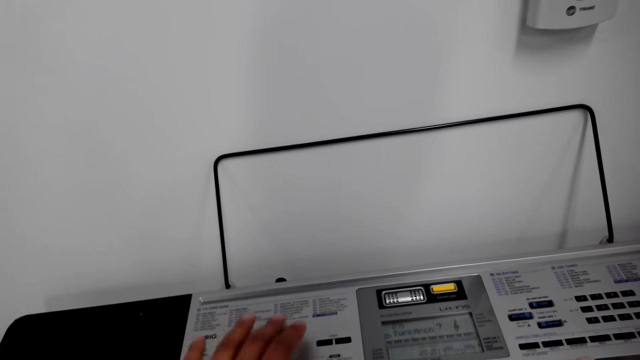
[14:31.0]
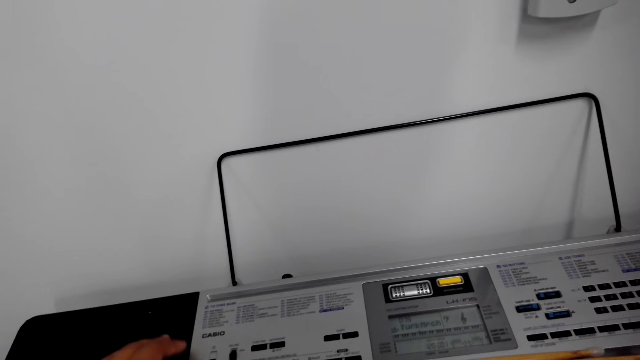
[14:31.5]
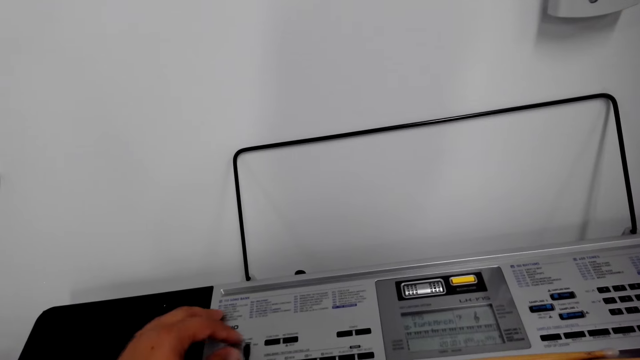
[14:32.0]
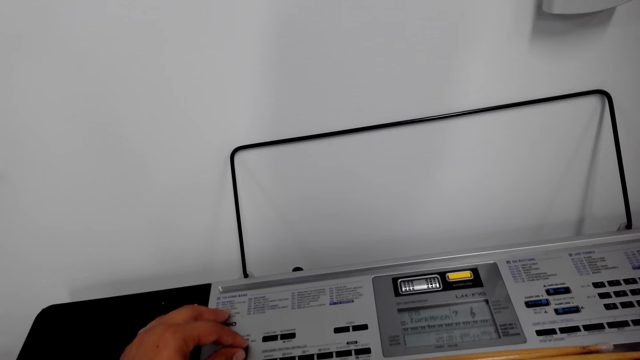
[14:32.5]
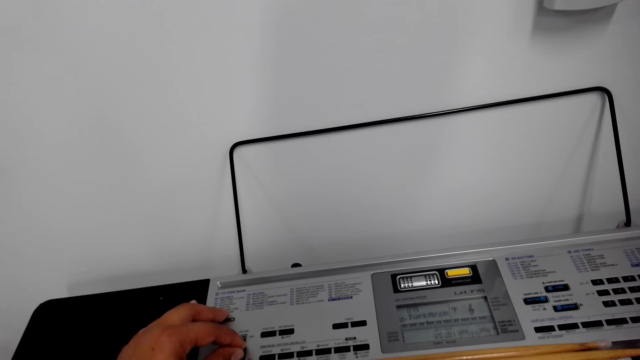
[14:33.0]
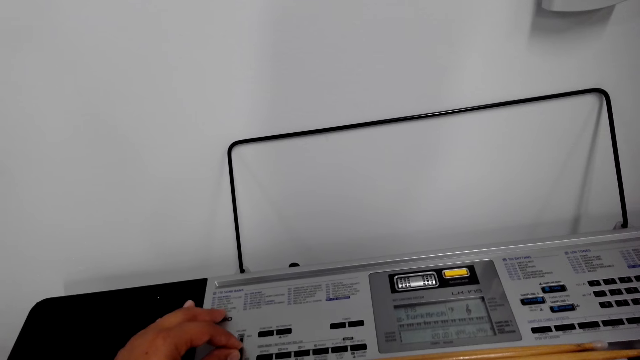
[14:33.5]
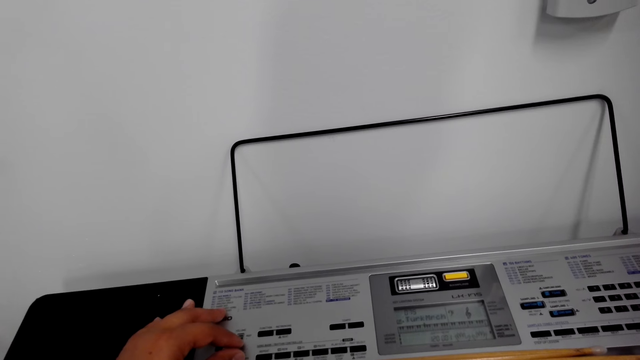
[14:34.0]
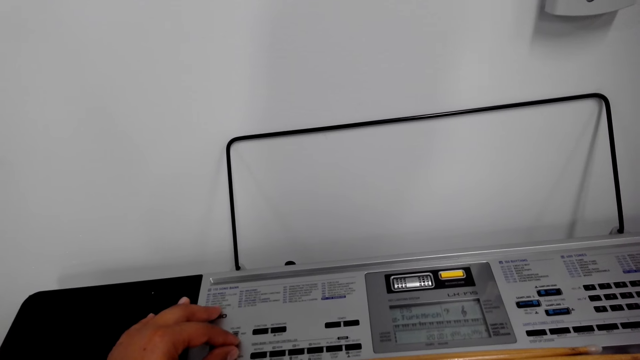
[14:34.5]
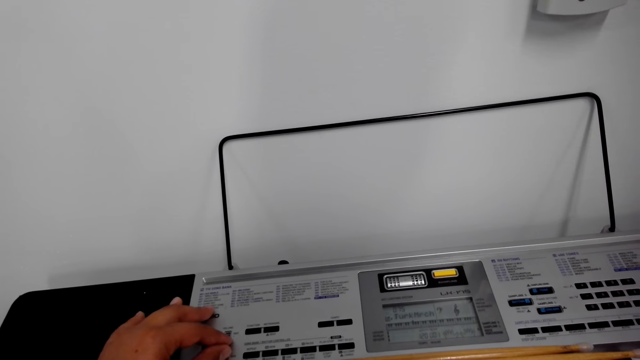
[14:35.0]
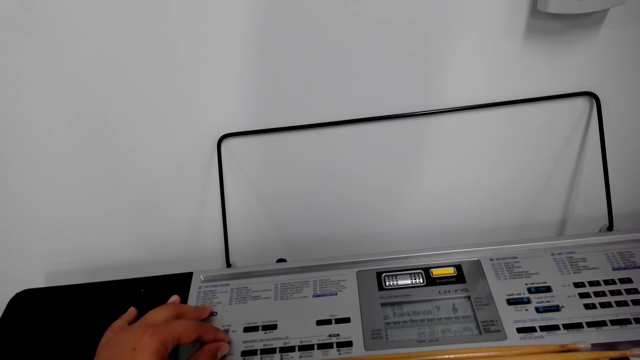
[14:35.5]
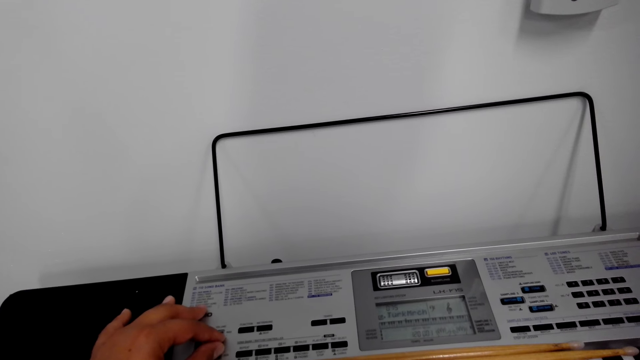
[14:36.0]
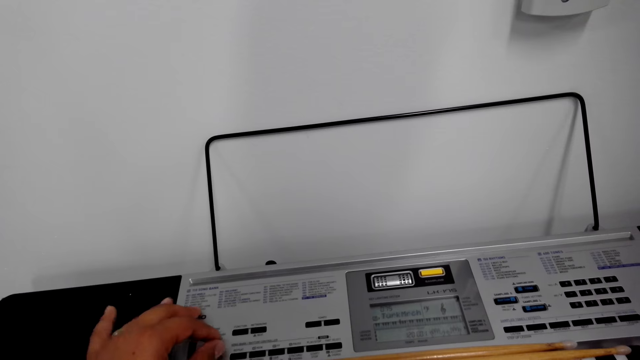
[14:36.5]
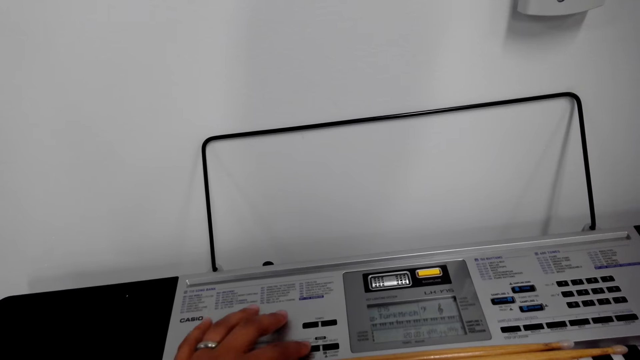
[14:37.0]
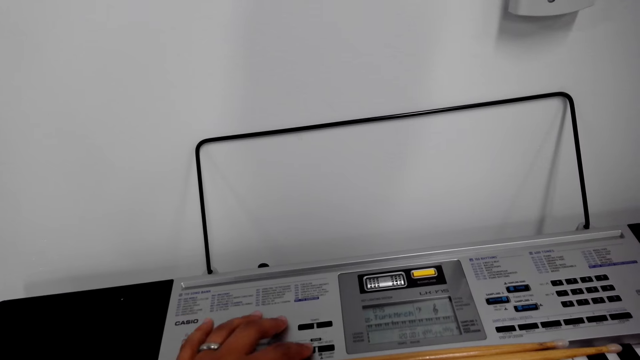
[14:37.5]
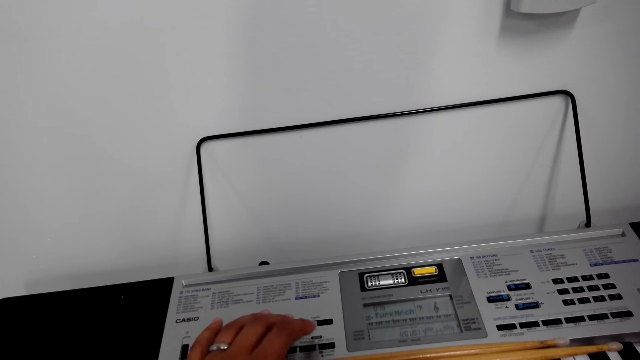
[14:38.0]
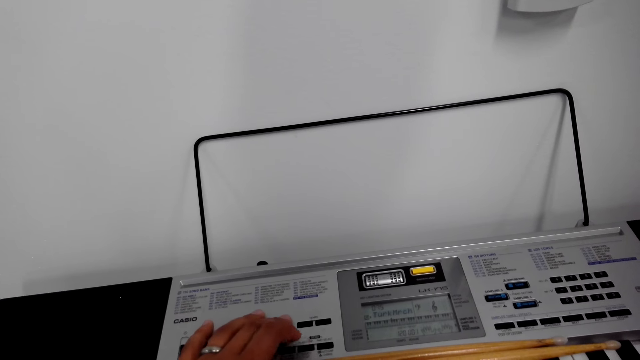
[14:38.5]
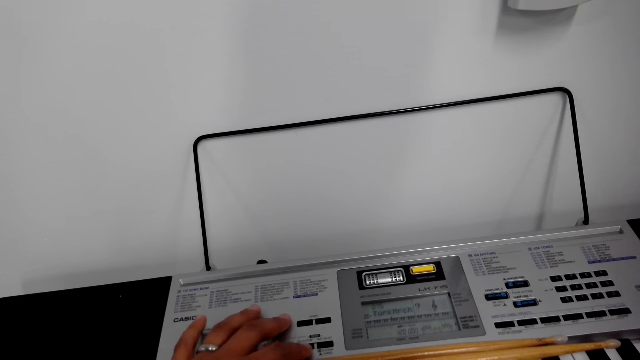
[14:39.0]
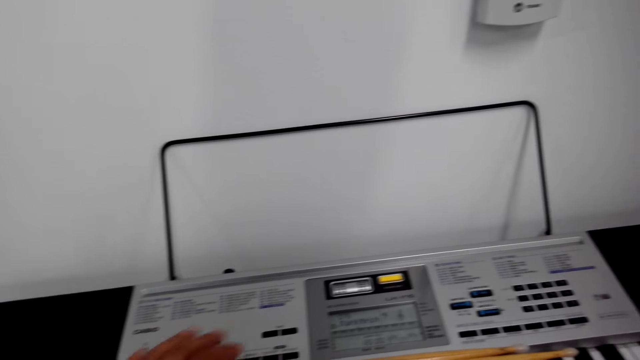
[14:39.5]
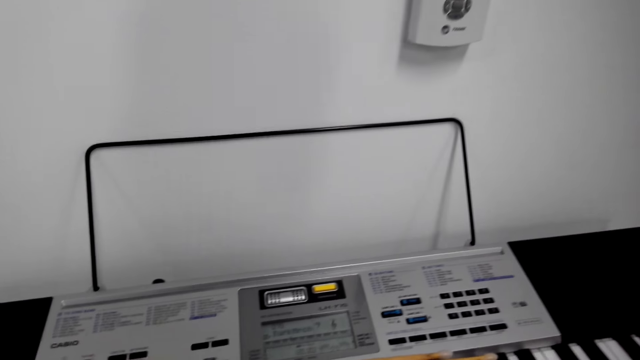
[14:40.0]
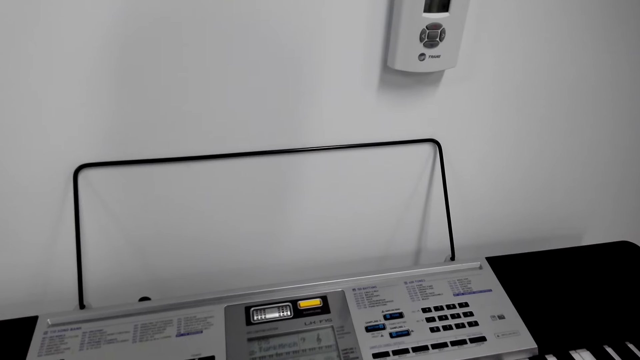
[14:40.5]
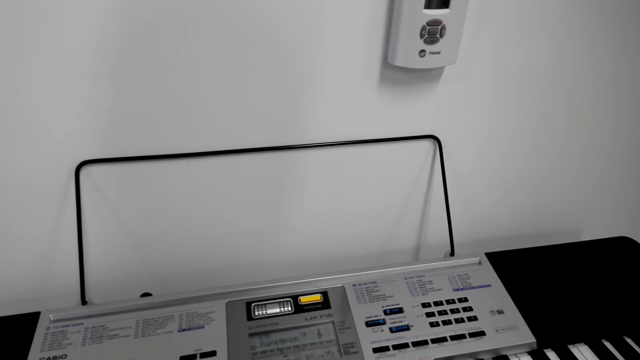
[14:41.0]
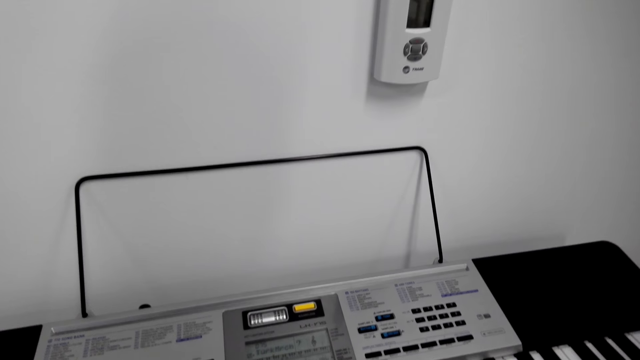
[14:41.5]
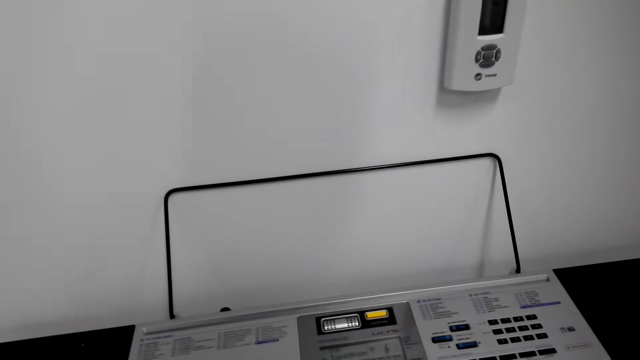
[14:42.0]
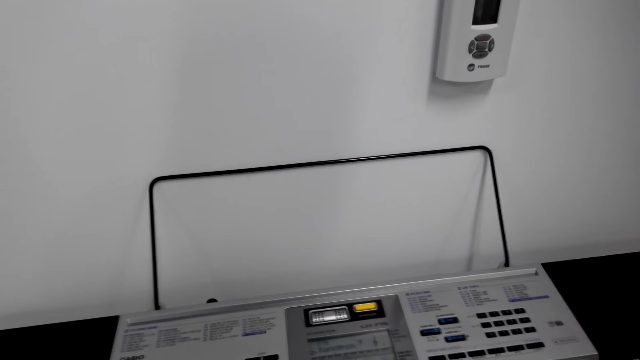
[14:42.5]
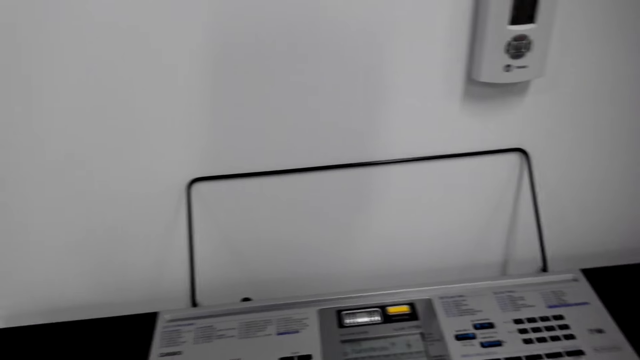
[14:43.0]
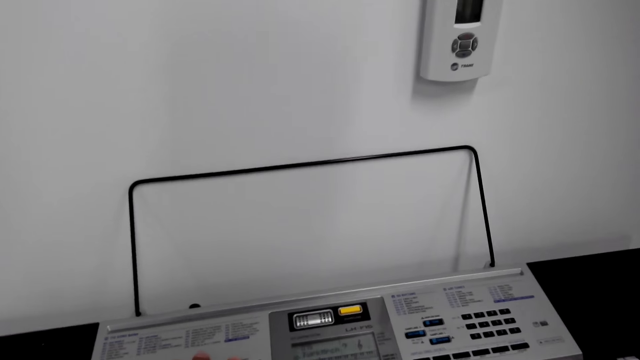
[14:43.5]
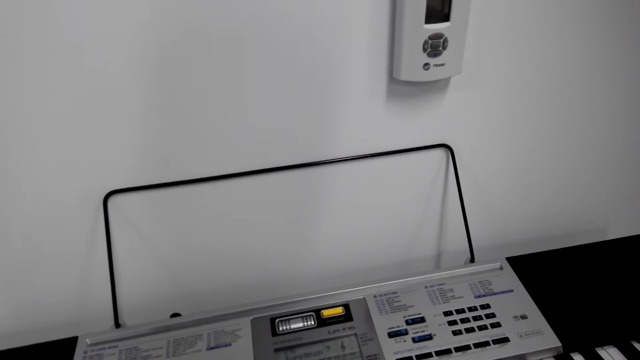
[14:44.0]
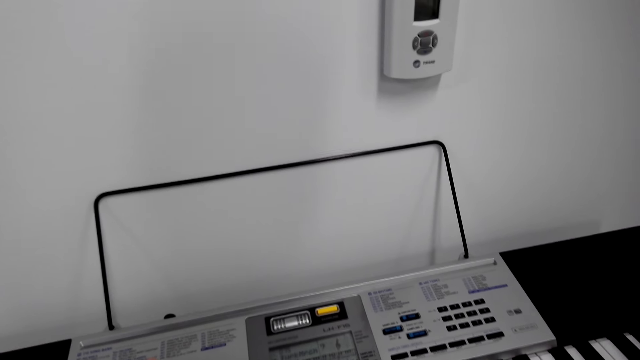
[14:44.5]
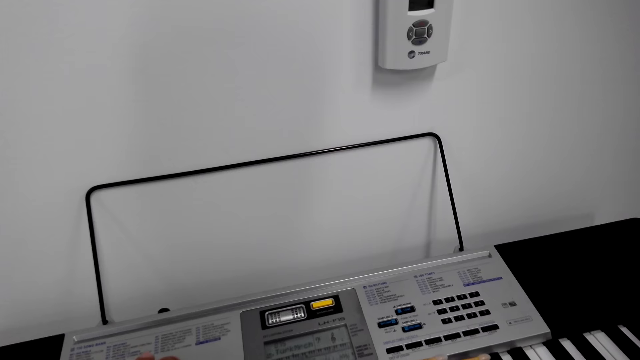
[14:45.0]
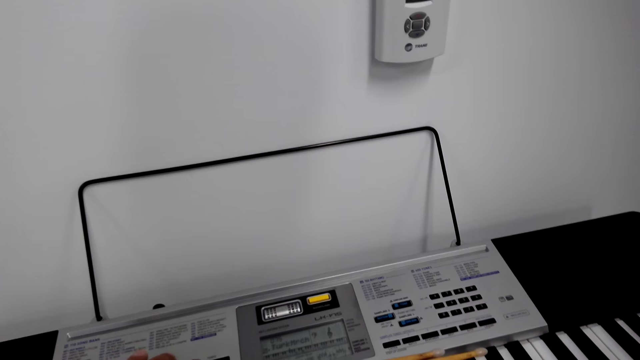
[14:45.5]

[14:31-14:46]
The camera wearer touches a piano. They use the piano. They play the piano.

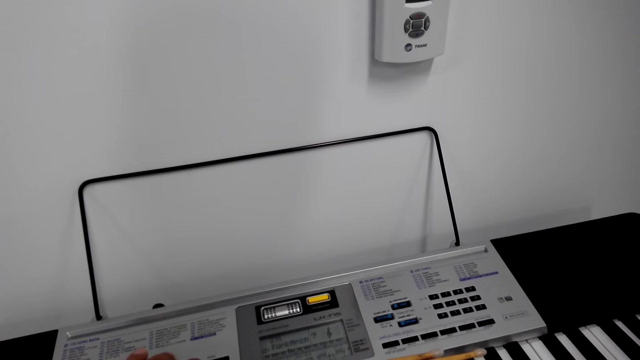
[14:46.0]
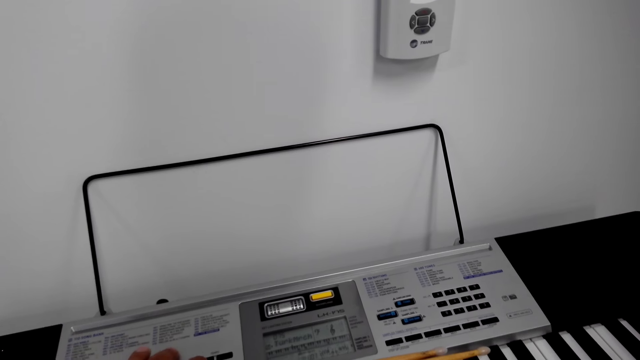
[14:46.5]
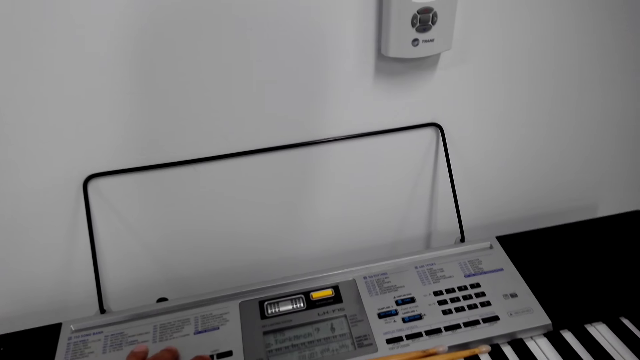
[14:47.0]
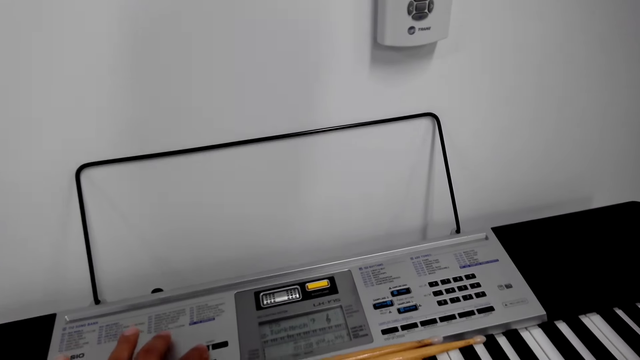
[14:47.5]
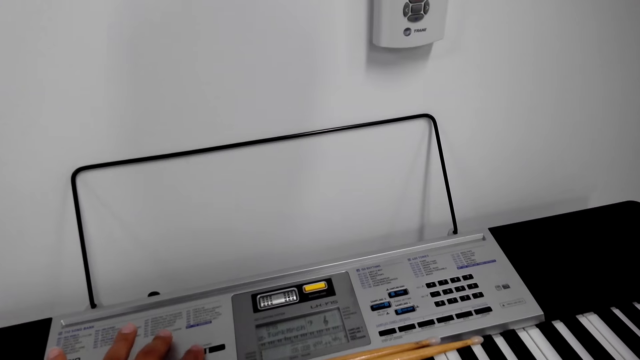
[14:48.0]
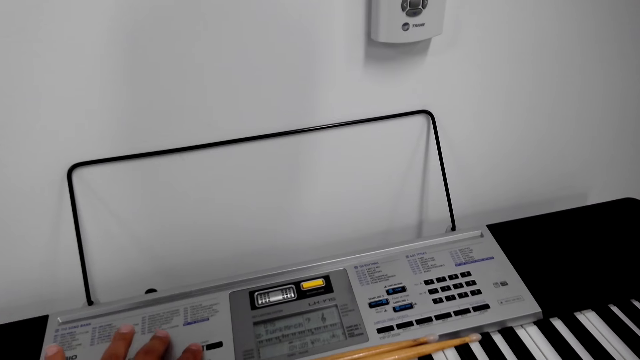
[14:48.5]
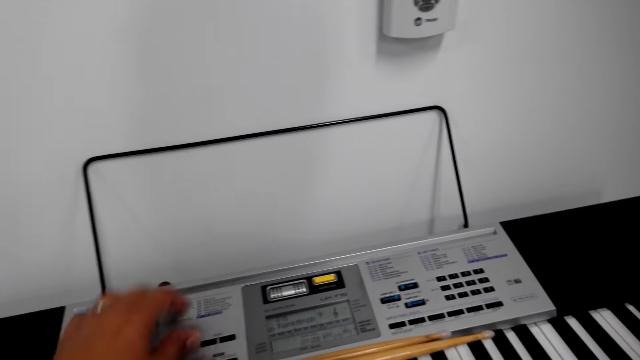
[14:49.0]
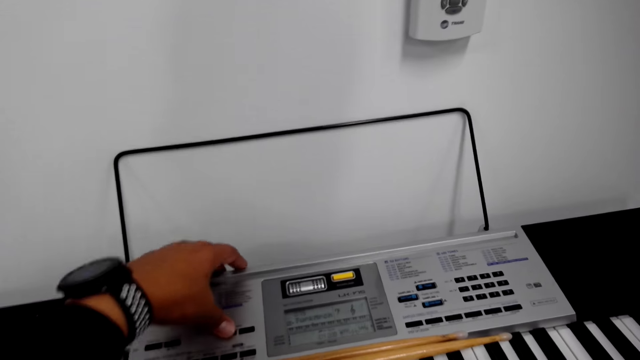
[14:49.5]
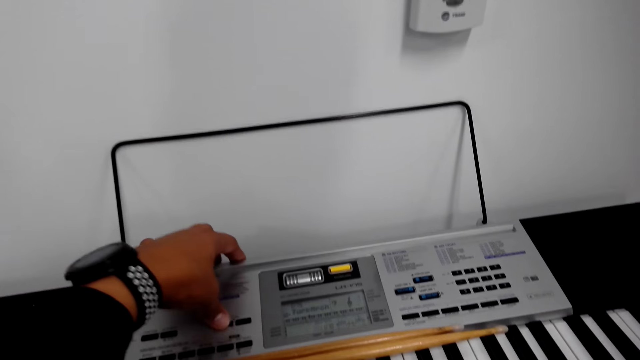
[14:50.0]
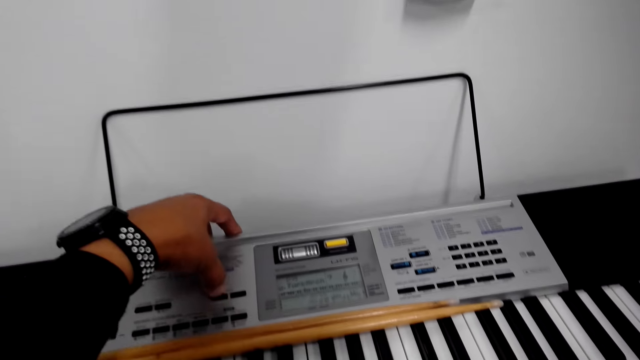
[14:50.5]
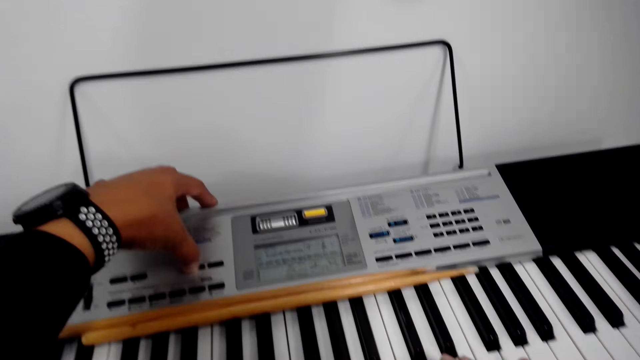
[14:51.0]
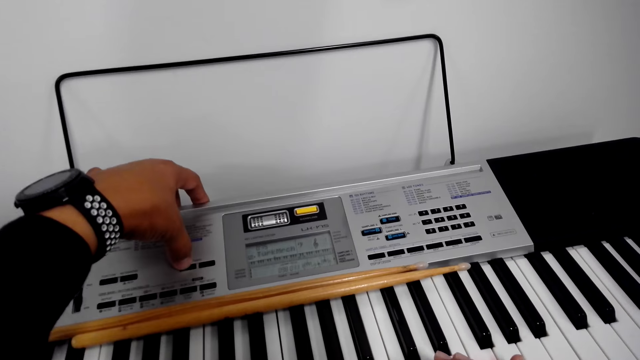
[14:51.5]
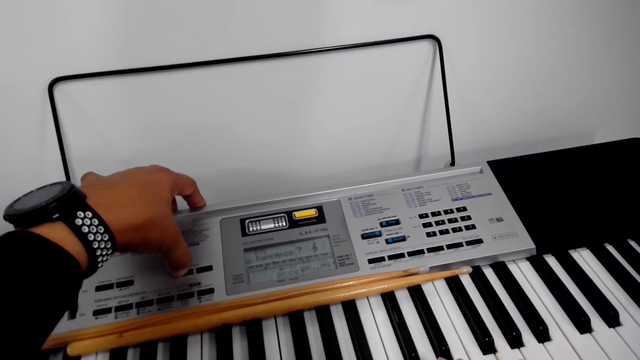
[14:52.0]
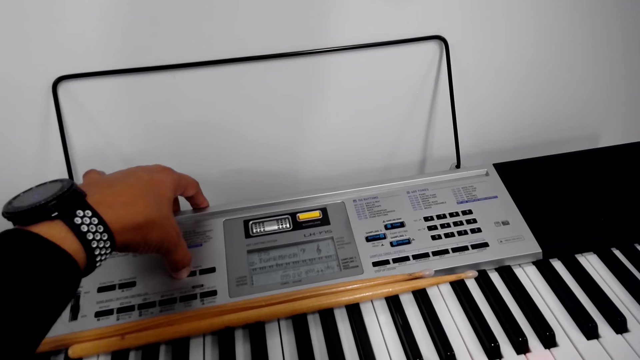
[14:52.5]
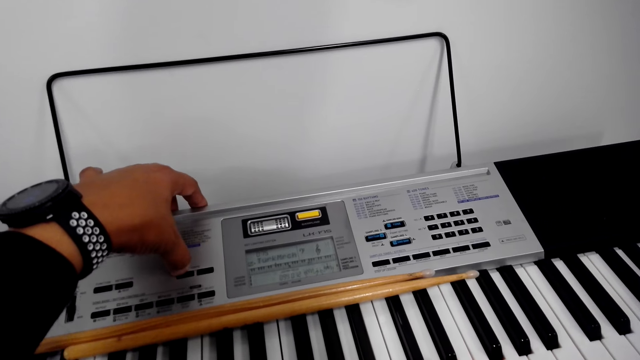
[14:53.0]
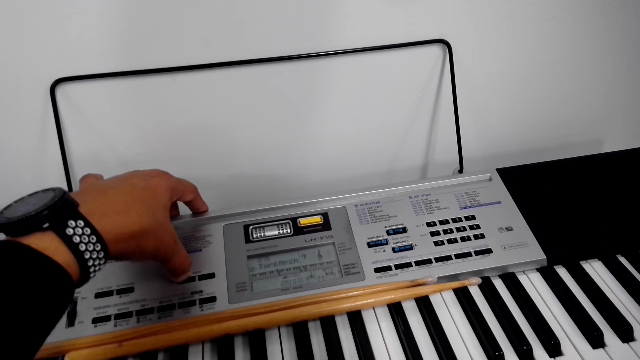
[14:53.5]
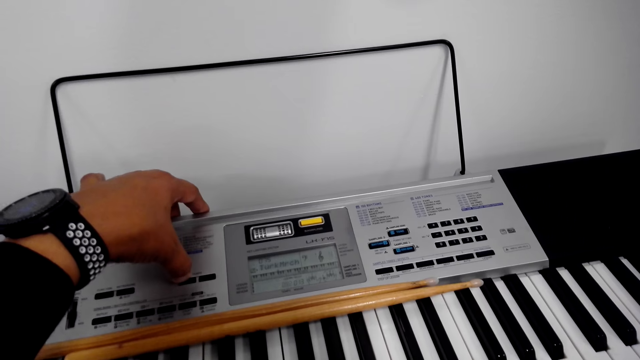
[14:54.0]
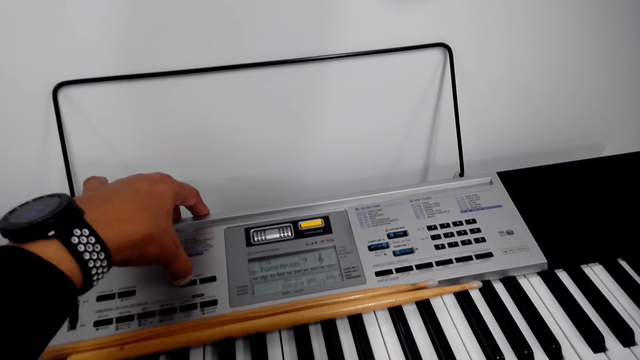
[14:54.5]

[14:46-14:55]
The camera wearer adjusts the keys of the piano. They press the keys of the piano.
